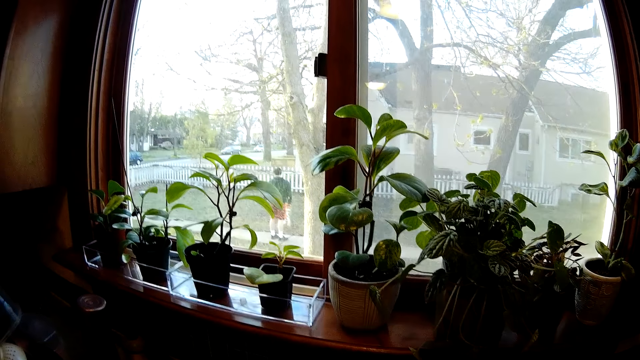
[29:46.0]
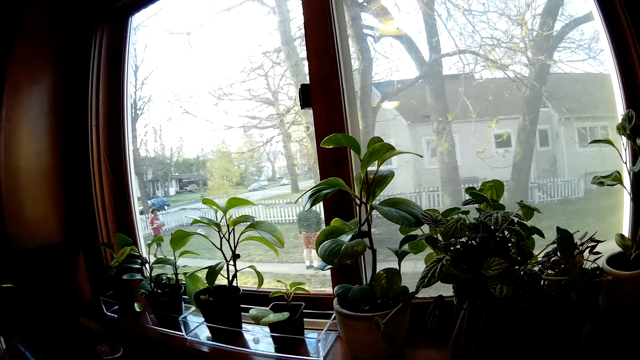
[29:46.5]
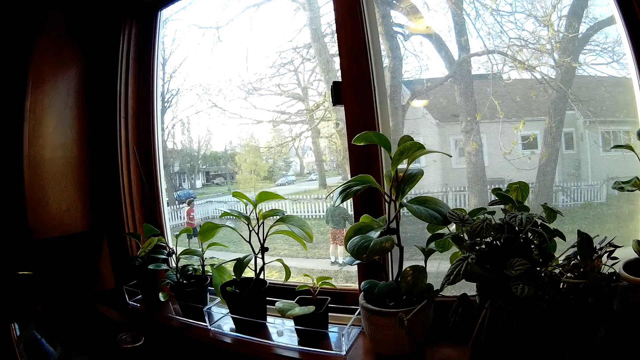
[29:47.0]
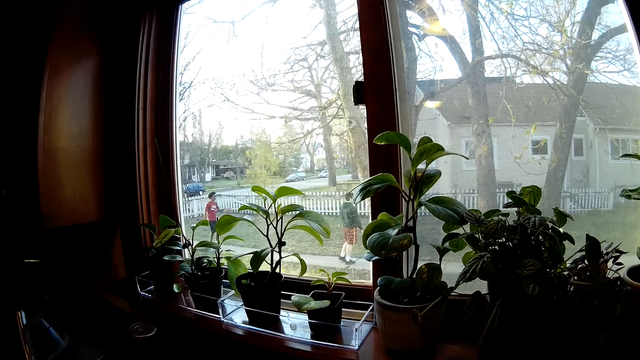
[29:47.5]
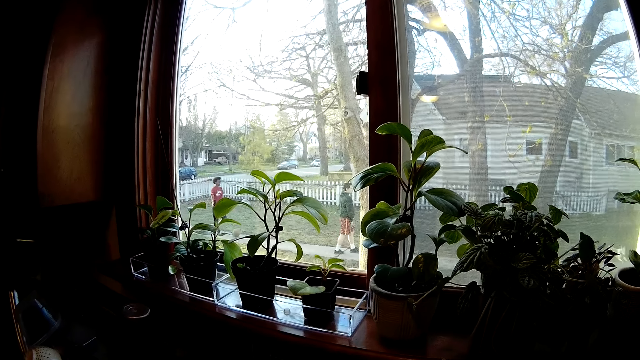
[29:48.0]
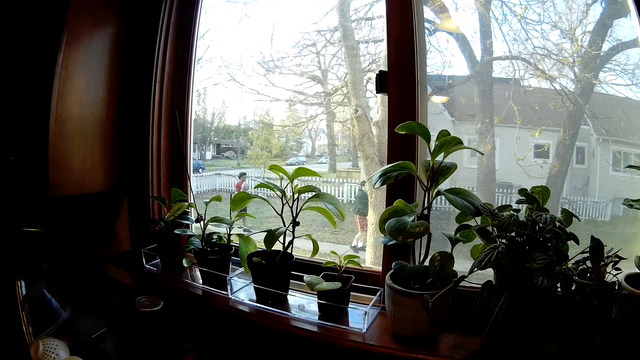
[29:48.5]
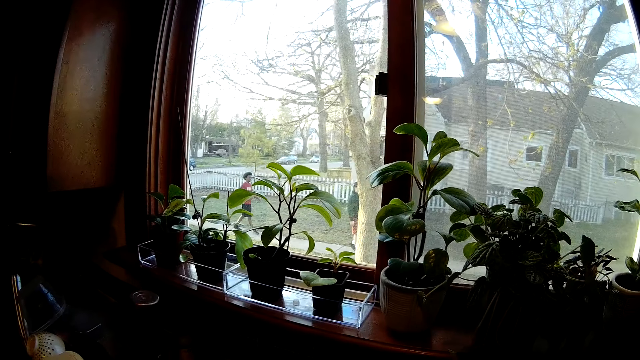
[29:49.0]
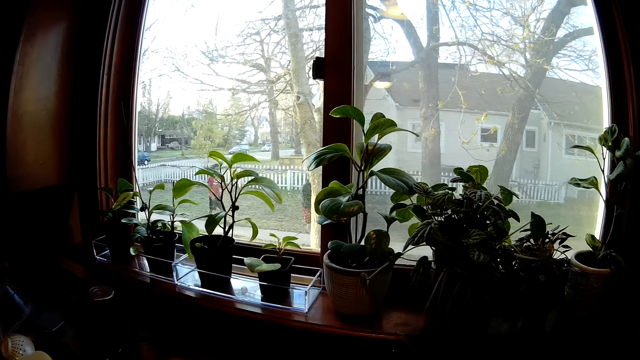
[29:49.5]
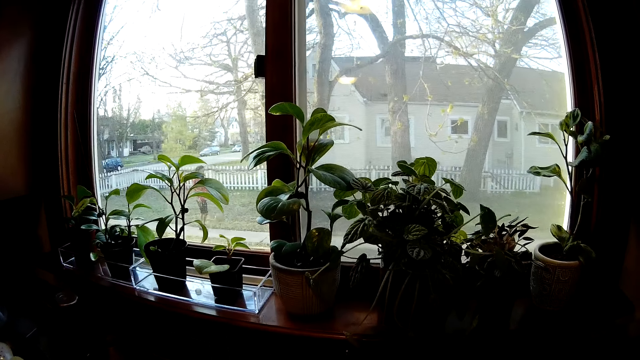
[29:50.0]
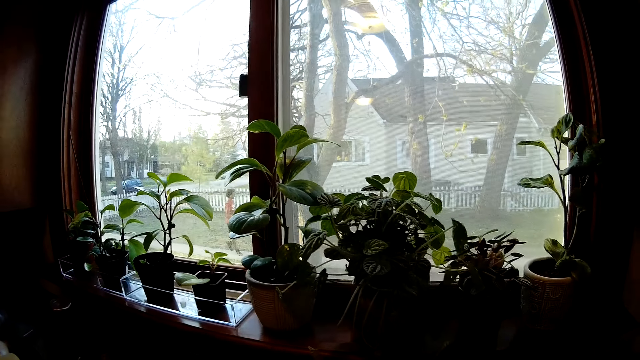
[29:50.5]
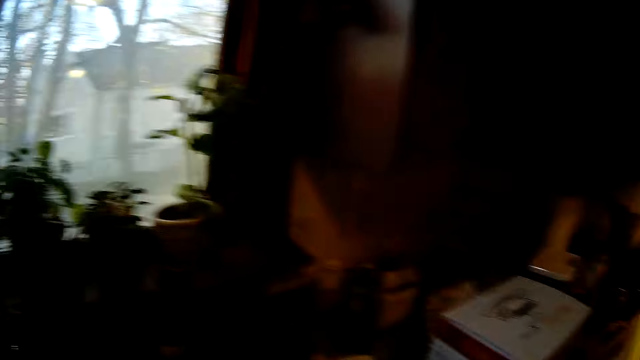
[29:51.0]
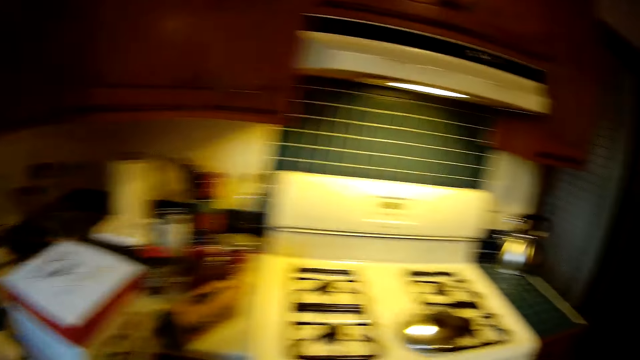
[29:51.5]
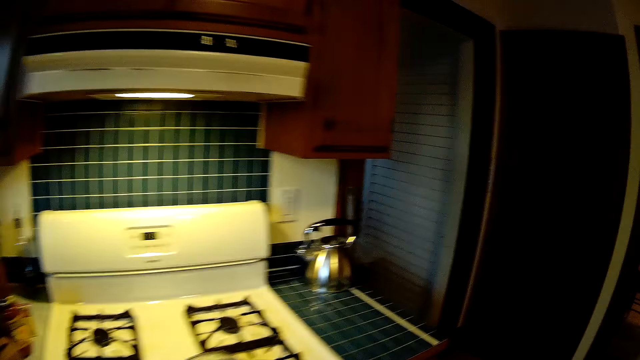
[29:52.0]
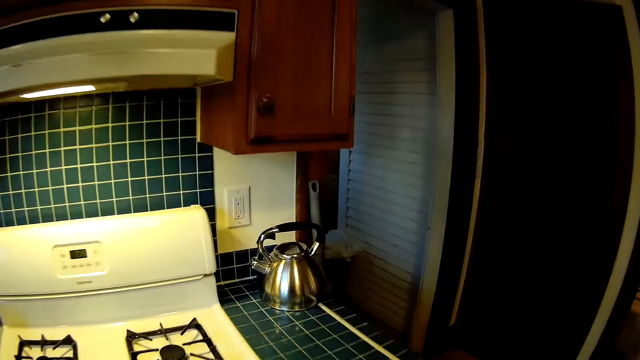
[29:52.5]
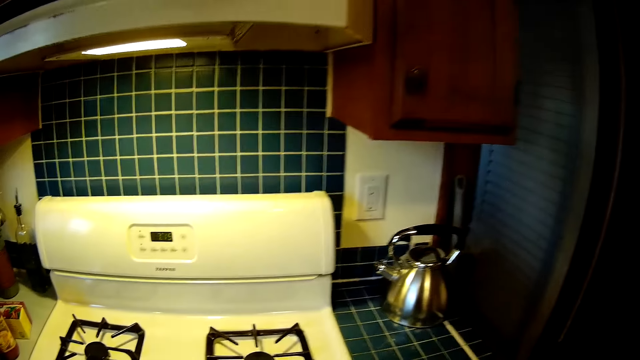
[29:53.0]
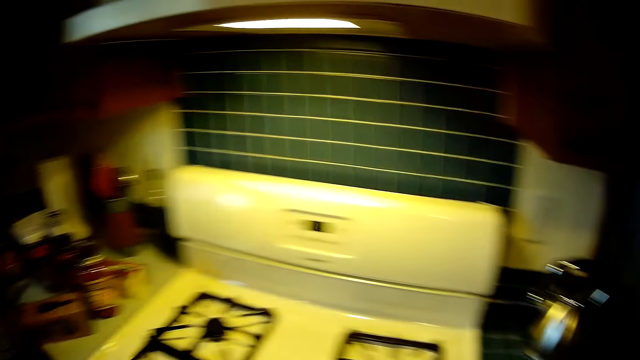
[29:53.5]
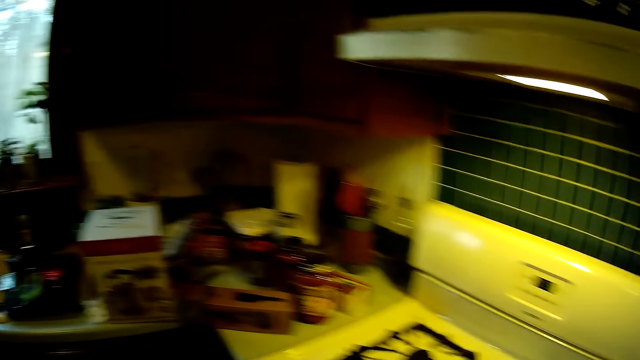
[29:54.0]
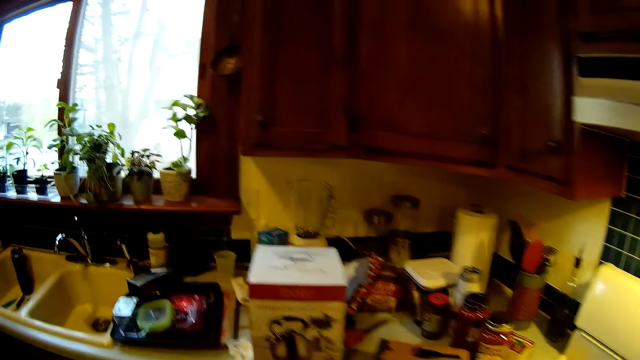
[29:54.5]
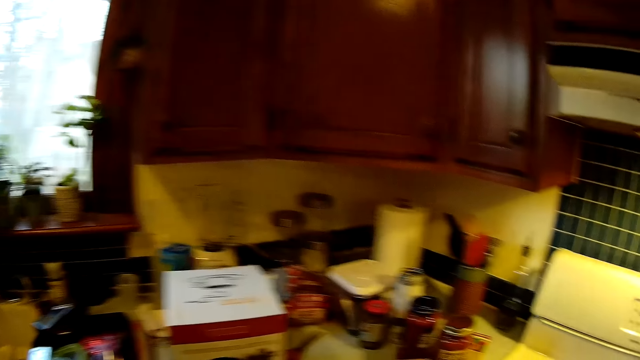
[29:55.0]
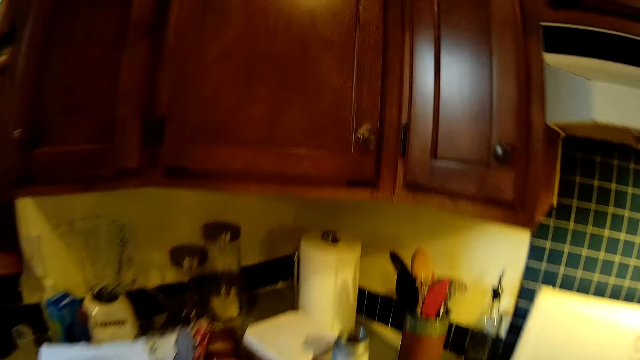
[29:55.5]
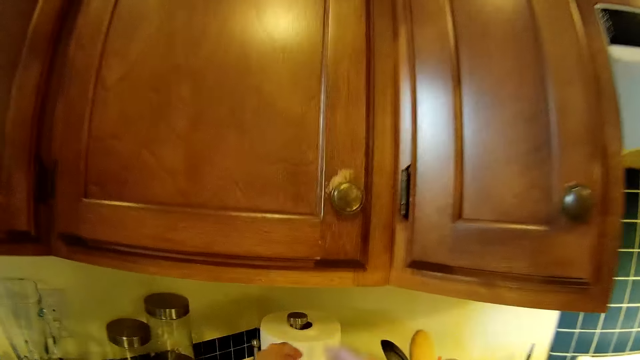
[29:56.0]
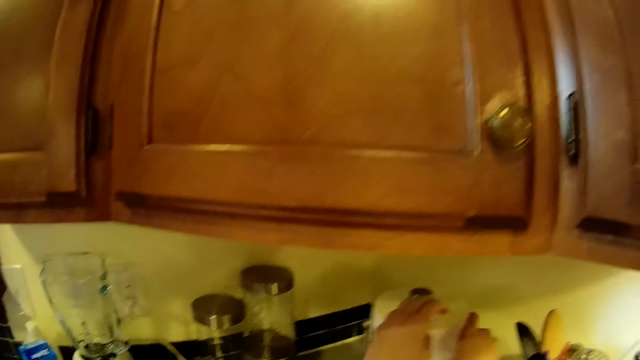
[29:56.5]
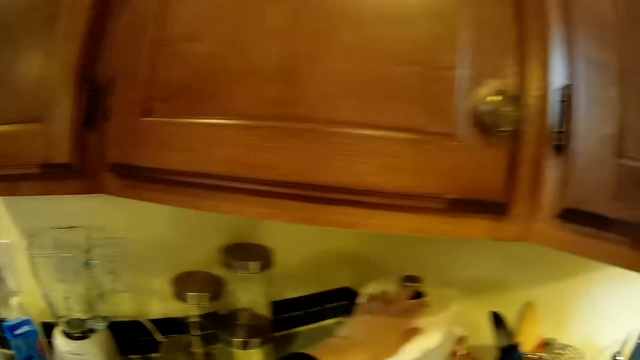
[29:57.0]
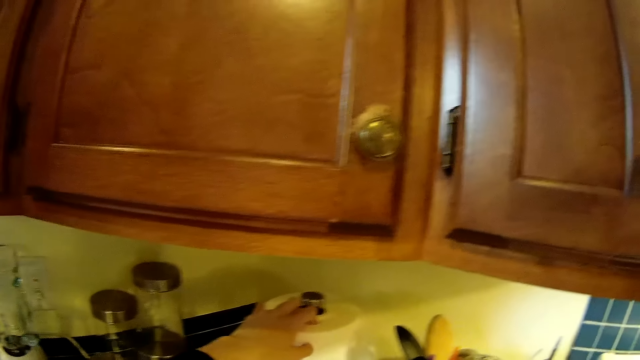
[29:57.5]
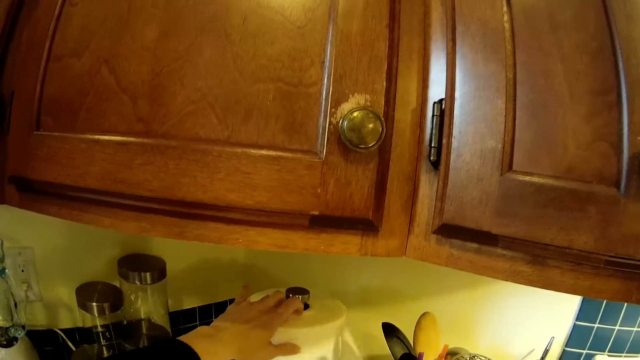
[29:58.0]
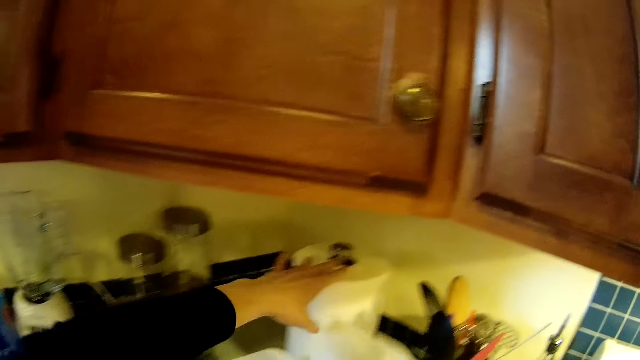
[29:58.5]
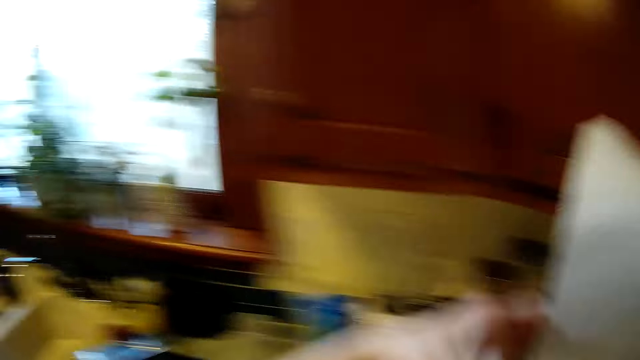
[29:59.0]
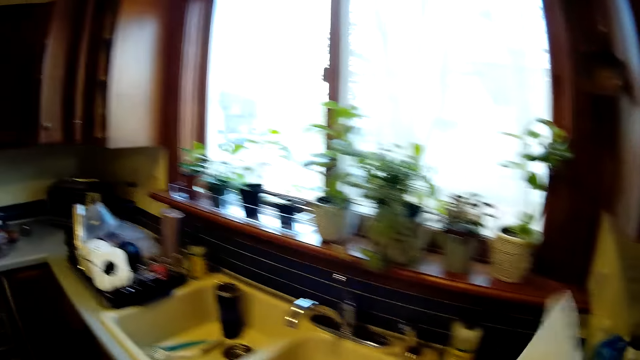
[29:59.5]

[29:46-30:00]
Another person plays the ball. The camera wearer holds the paper towel with his left hand. He cuts the paper towel with his right hand. He passes the paper towel to his left hand.
